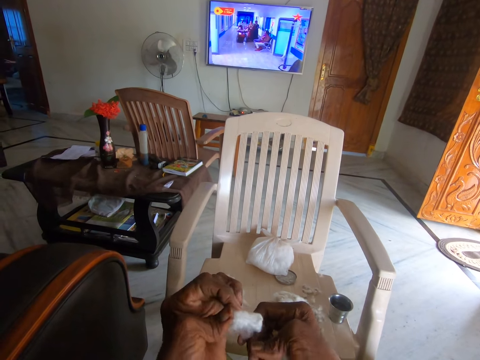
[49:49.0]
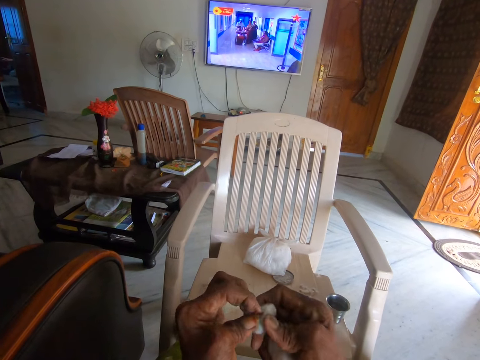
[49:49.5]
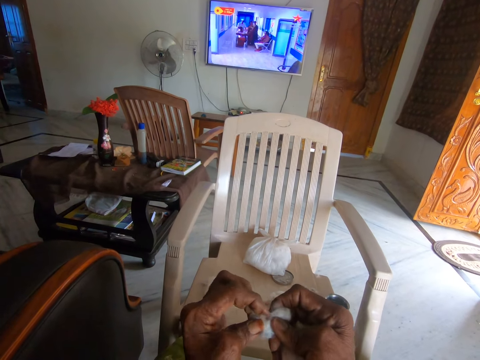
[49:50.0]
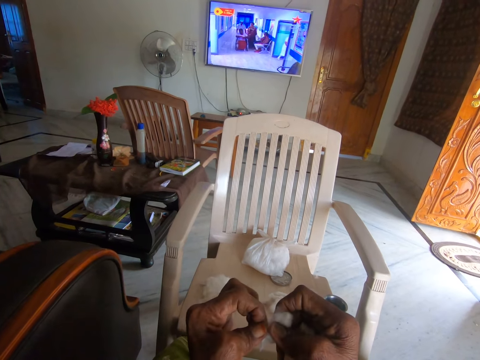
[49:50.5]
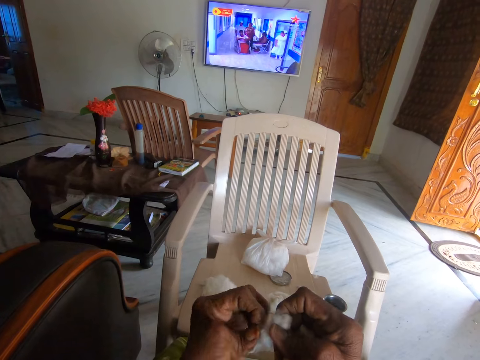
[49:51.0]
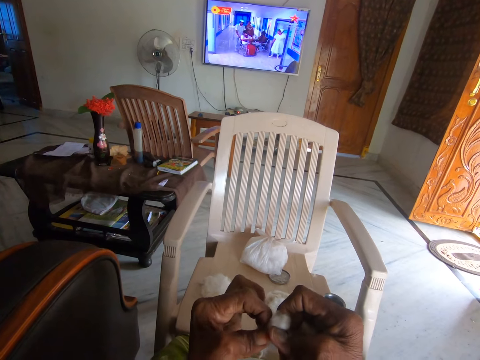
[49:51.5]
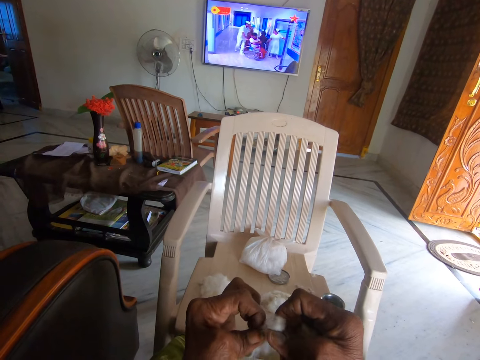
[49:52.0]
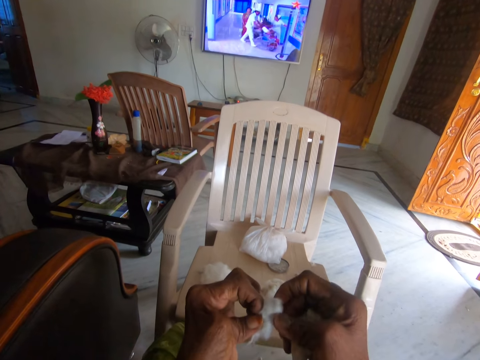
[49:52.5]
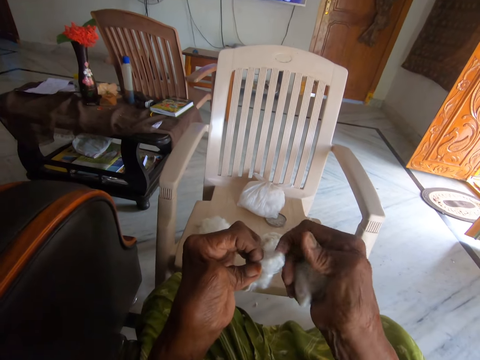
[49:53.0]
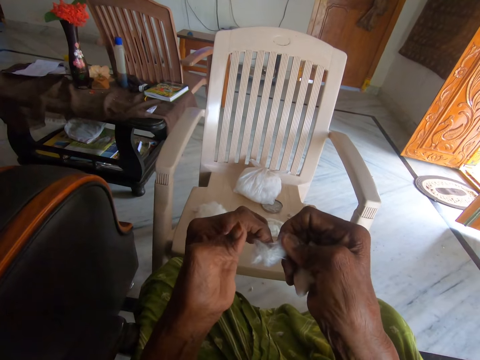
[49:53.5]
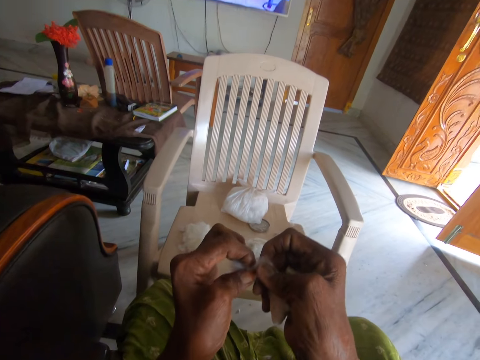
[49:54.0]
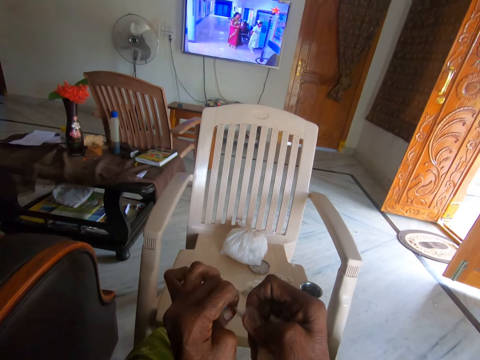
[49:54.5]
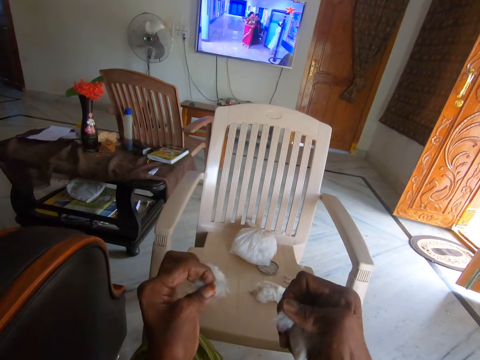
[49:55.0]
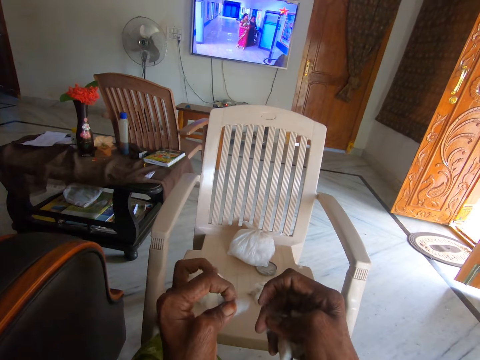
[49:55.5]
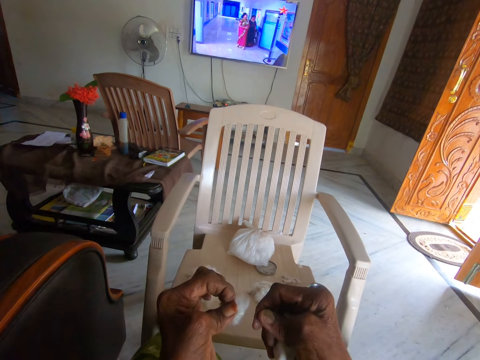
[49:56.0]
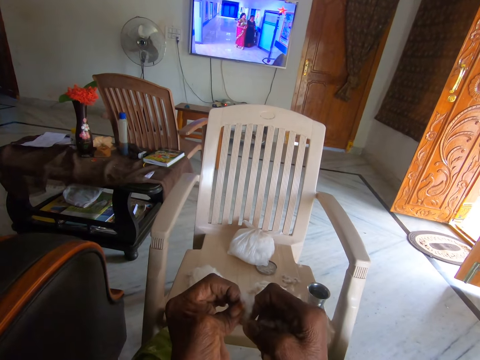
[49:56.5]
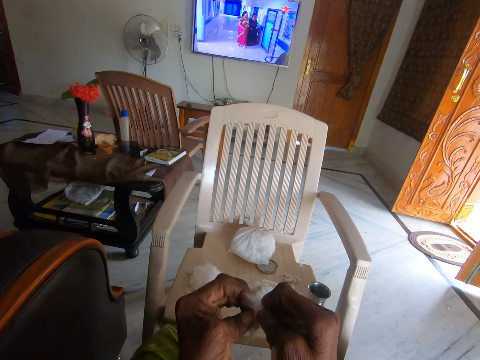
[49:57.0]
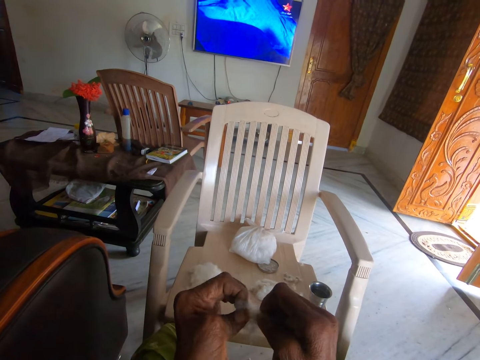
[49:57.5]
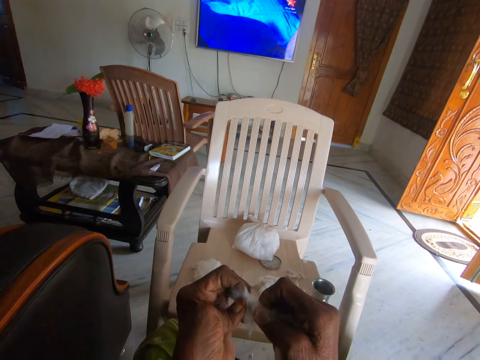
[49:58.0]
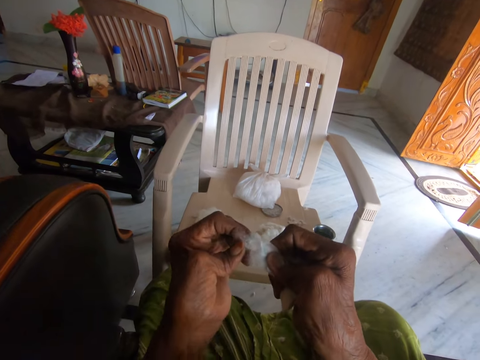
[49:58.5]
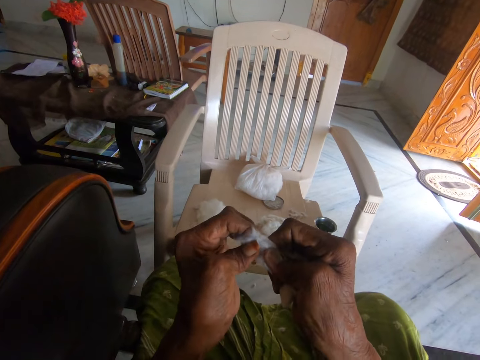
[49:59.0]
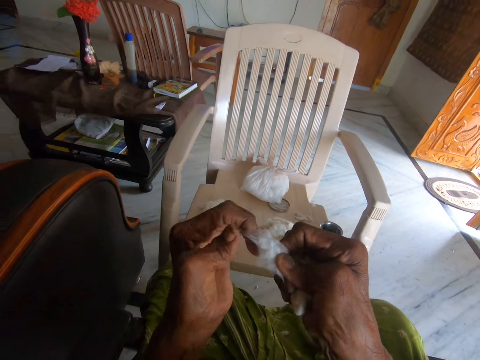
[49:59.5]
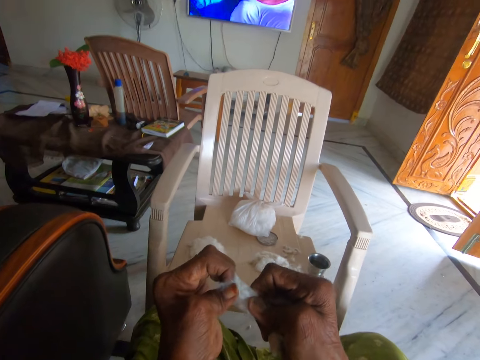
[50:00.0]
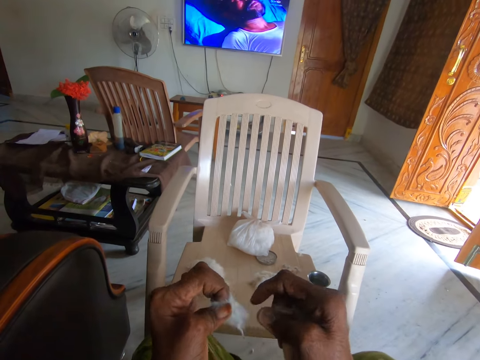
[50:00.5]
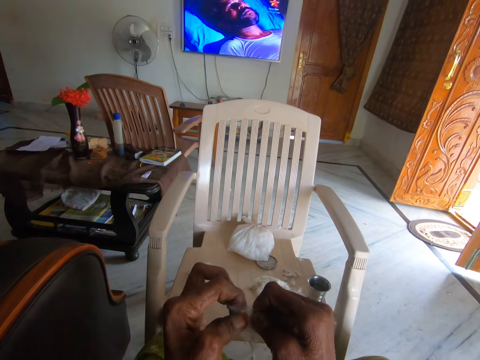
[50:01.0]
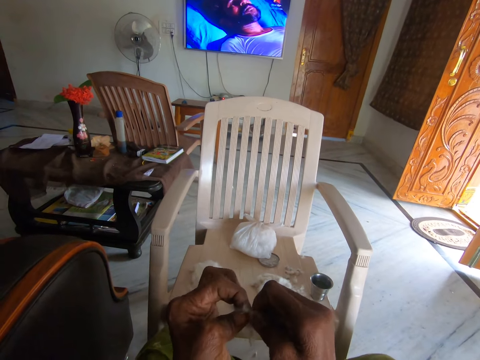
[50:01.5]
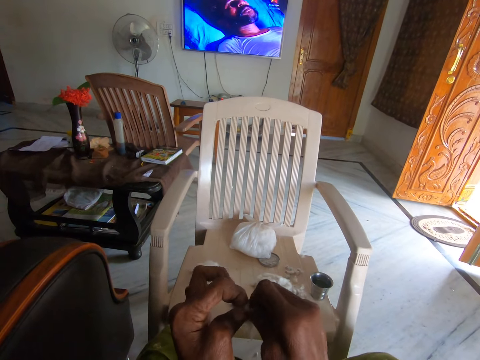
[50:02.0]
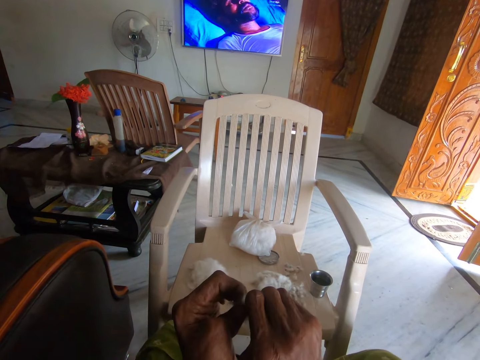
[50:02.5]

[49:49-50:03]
The camera wearer separates cotton wool from dirt with both hands. They try to cut the cotton wool. They cut out of the cotton wool. They hold the cotton wool in both hands. They separate the cotton wool from the dirt with both hands.

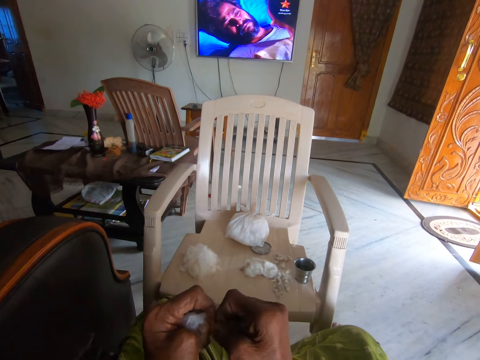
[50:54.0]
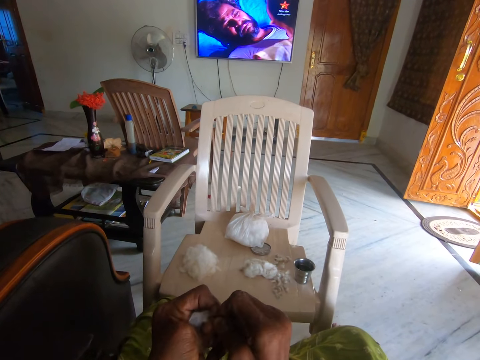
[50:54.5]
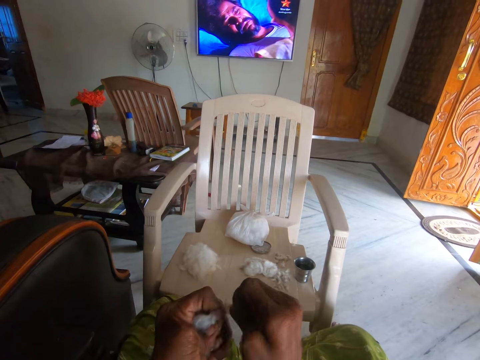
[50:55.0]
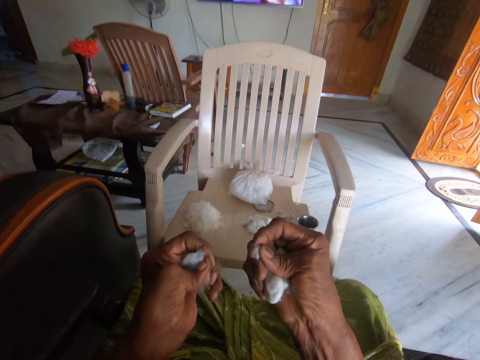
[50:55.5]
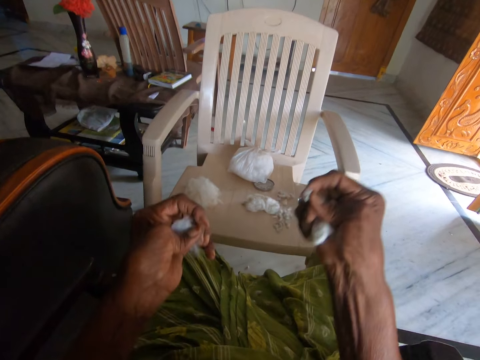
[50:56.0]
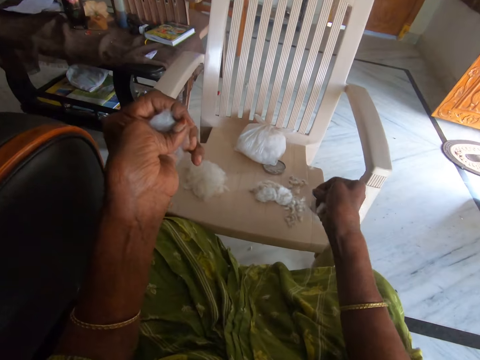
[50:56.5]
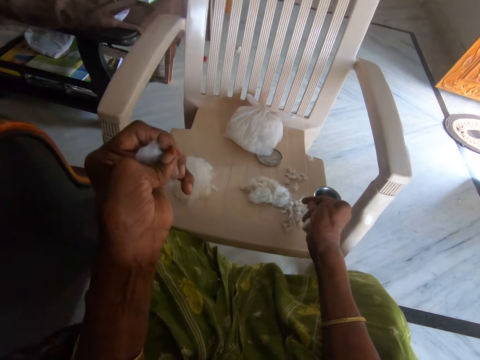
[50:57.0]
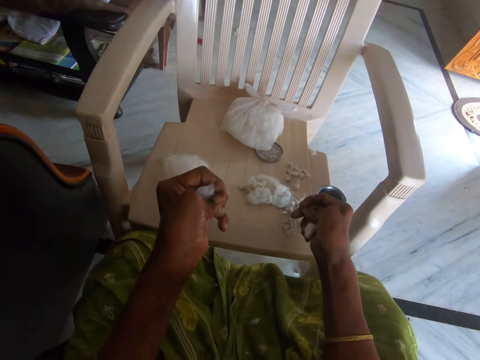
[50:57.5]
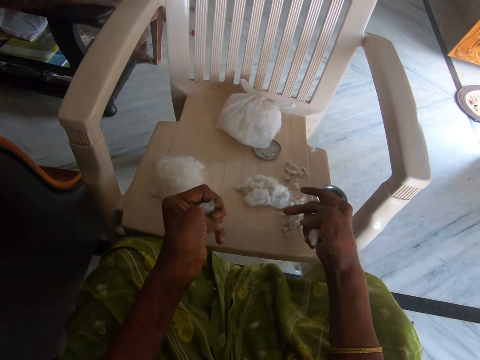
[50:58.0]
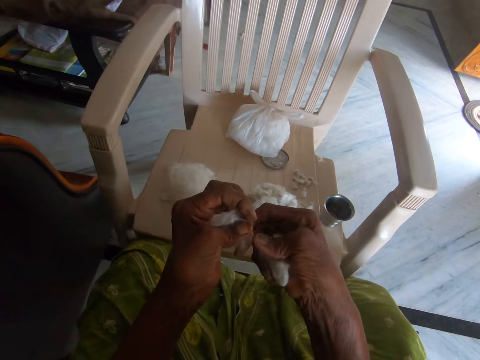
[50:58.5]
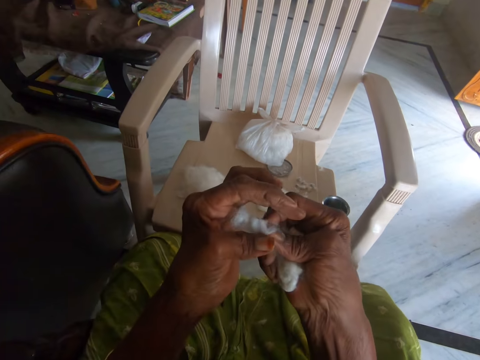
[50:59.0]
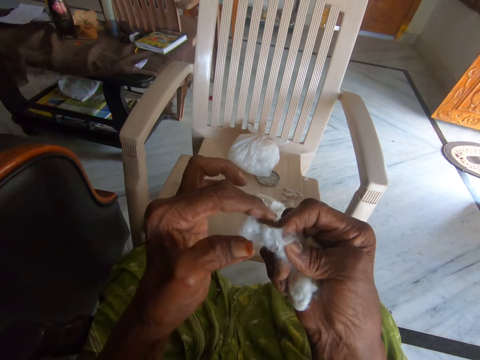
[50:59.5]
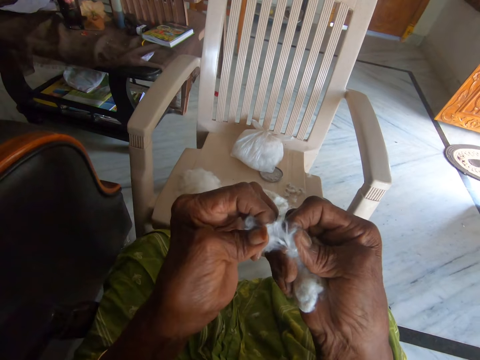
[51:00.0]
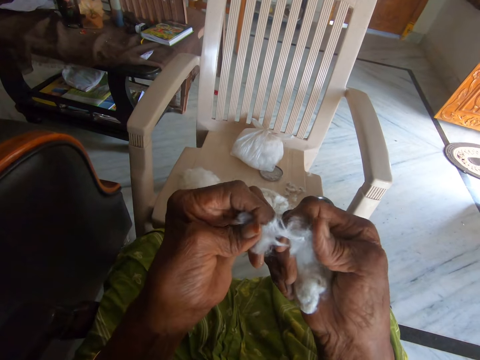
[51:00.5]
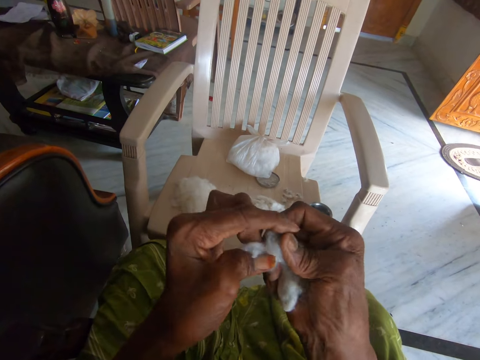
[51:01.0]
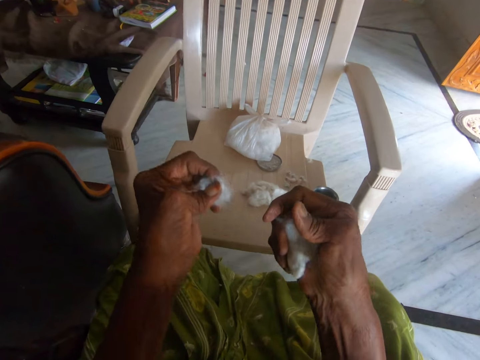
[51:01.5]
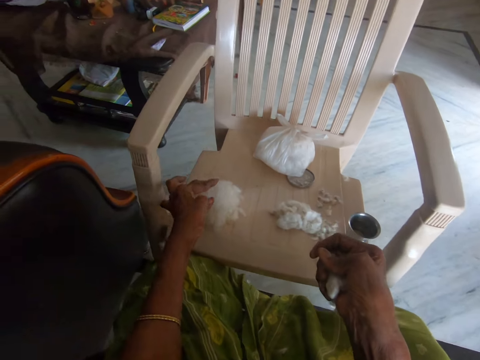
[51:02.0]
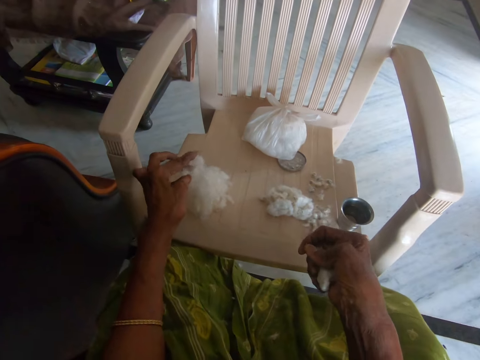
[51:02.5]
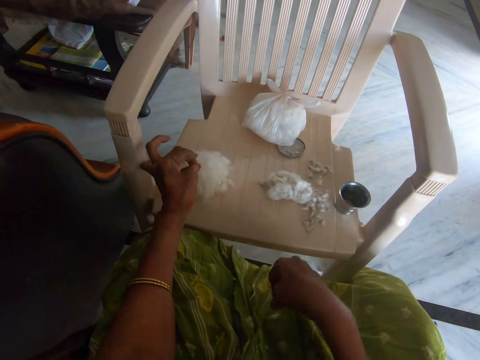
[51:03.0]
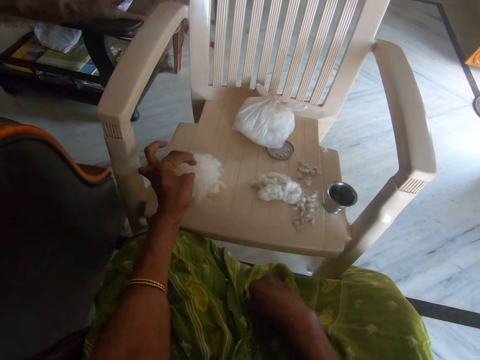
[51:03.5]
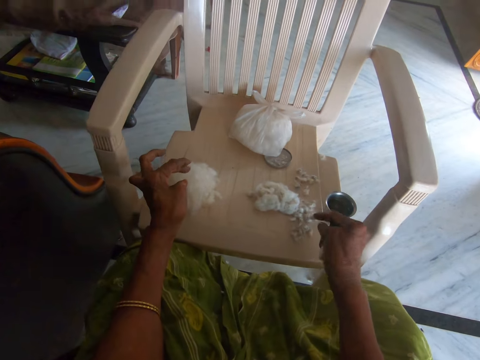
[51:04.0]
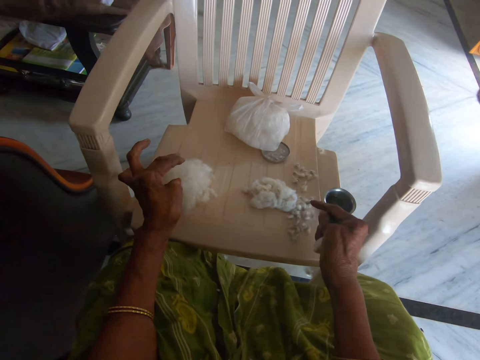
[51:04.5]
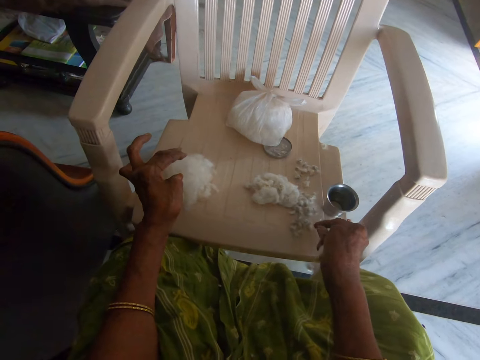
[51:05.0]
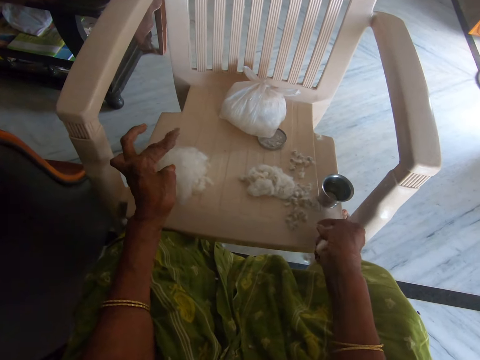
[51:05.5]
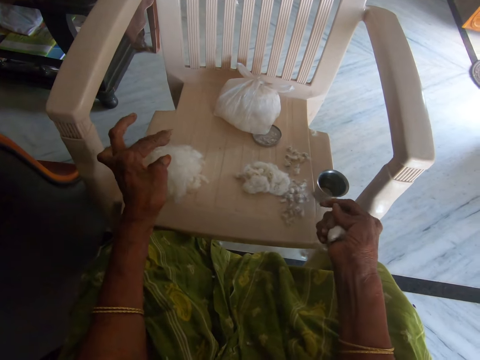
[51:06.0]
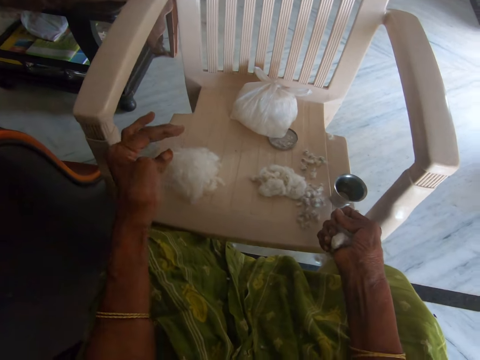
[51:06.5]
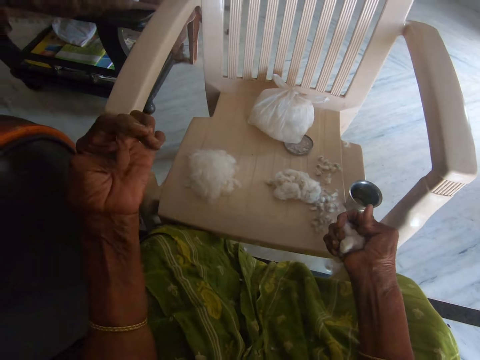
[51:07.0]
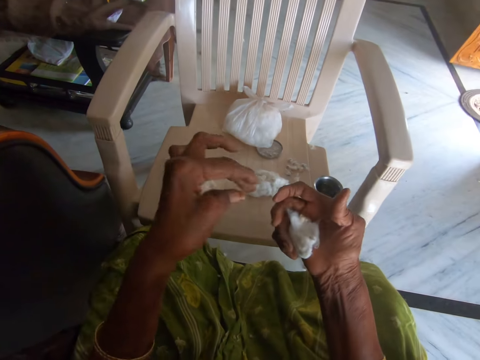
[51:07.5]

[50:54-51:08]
The camera wearer holds cotton wool in both hands. She drops dirt on the chair with her right hand. She puts a piece of the cotton wool on the chair. She picks the cotton wool from her left hand. She picks the cotton wool from her right hand. She holds the cotton wool. She tries to cut the cotton wool. She drops the cotton wool on the chair with her left hand. She picks the dirt from her wrapper with her right hand. She drops the dirt on the chair with her right hand.
